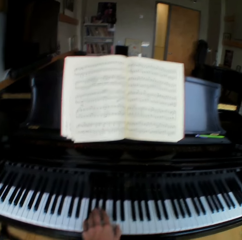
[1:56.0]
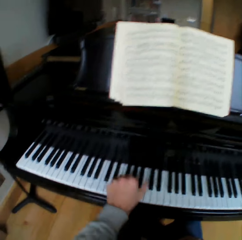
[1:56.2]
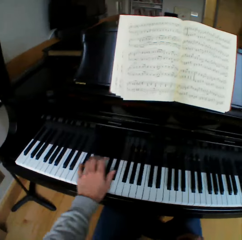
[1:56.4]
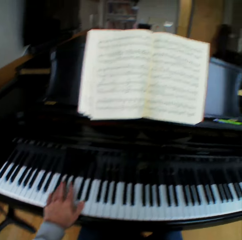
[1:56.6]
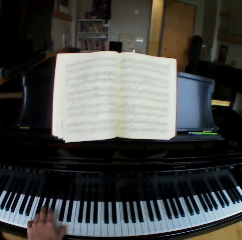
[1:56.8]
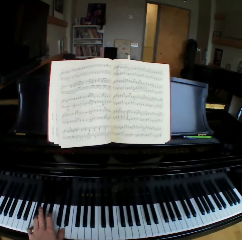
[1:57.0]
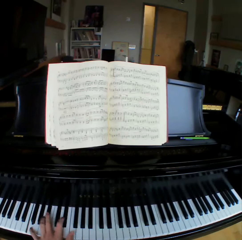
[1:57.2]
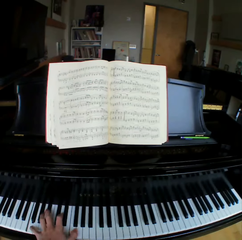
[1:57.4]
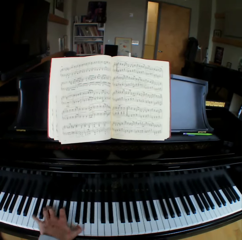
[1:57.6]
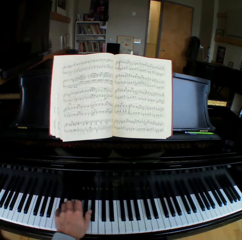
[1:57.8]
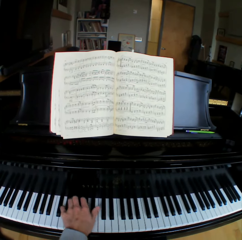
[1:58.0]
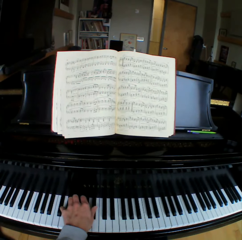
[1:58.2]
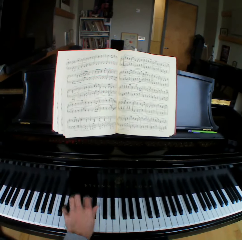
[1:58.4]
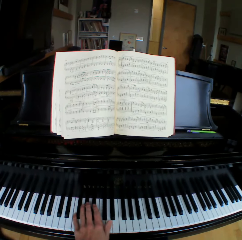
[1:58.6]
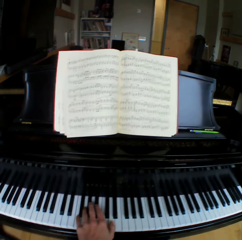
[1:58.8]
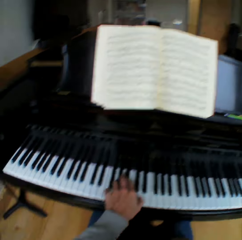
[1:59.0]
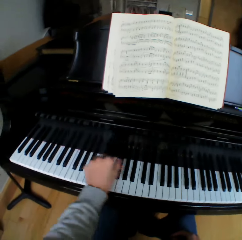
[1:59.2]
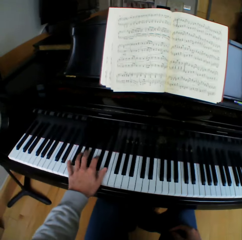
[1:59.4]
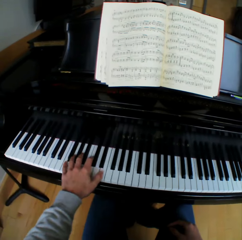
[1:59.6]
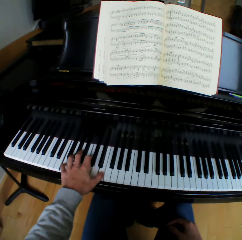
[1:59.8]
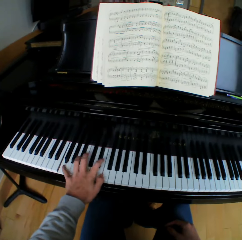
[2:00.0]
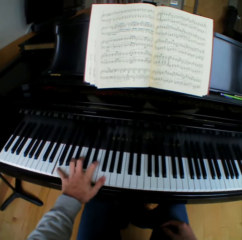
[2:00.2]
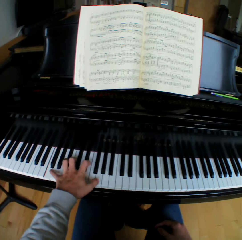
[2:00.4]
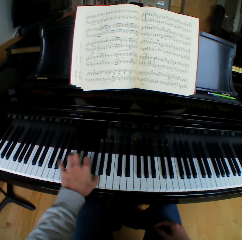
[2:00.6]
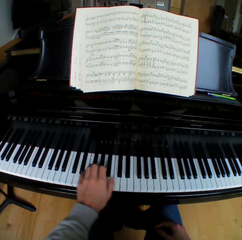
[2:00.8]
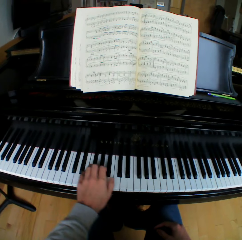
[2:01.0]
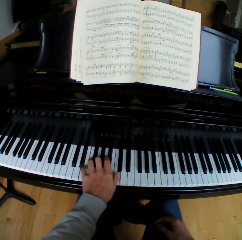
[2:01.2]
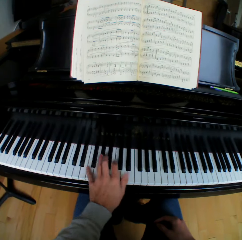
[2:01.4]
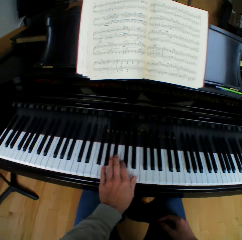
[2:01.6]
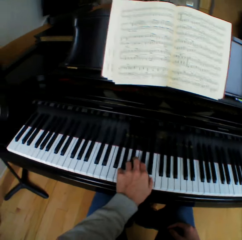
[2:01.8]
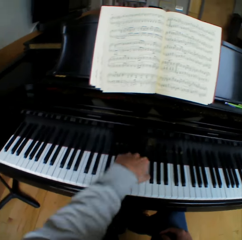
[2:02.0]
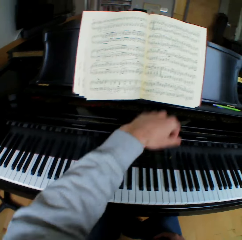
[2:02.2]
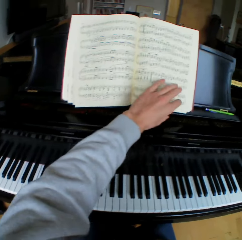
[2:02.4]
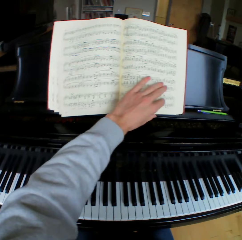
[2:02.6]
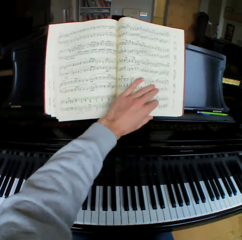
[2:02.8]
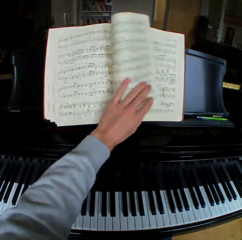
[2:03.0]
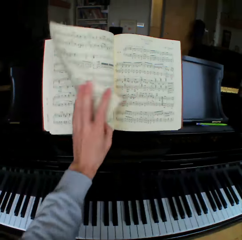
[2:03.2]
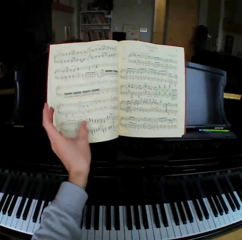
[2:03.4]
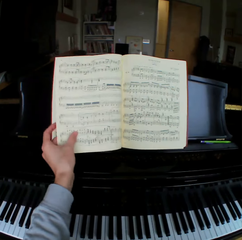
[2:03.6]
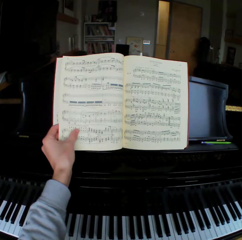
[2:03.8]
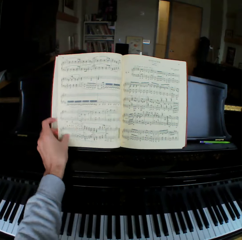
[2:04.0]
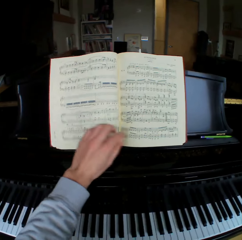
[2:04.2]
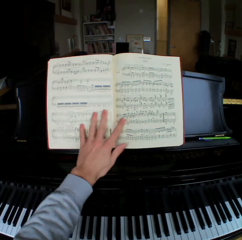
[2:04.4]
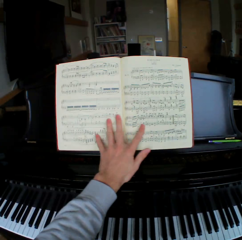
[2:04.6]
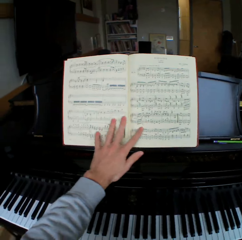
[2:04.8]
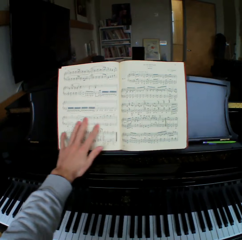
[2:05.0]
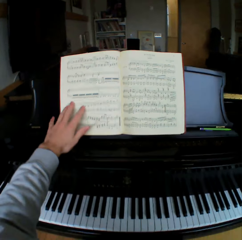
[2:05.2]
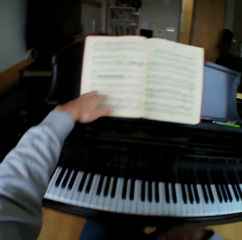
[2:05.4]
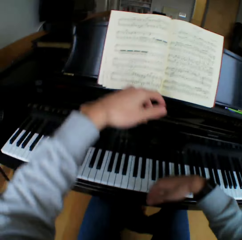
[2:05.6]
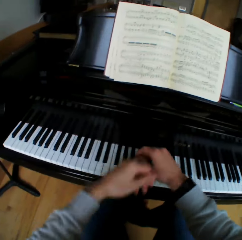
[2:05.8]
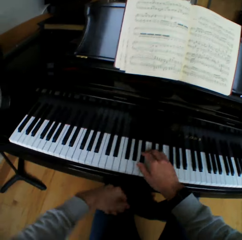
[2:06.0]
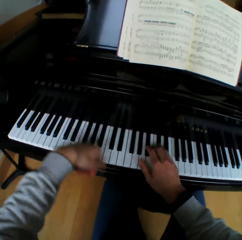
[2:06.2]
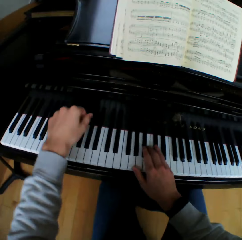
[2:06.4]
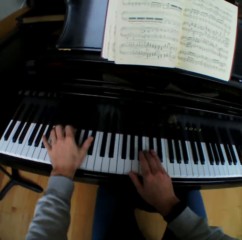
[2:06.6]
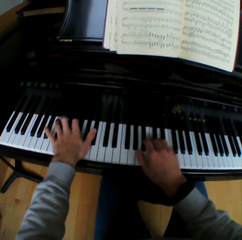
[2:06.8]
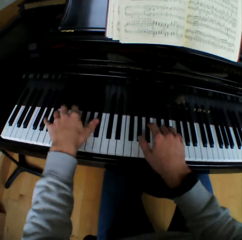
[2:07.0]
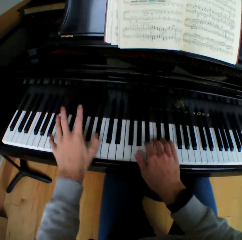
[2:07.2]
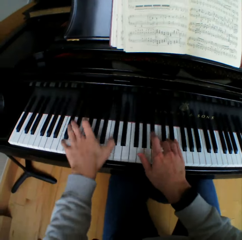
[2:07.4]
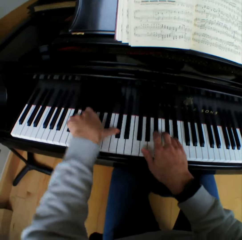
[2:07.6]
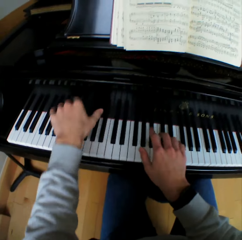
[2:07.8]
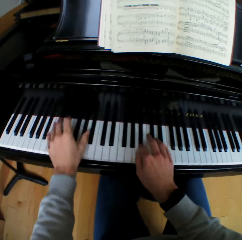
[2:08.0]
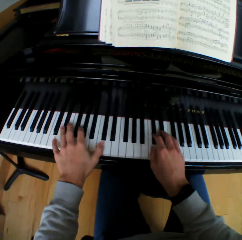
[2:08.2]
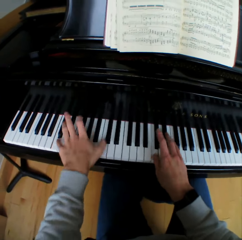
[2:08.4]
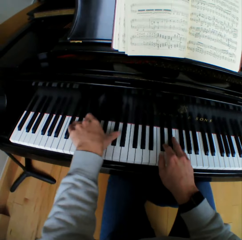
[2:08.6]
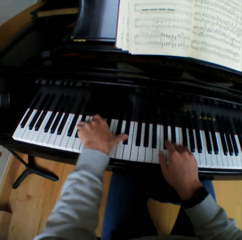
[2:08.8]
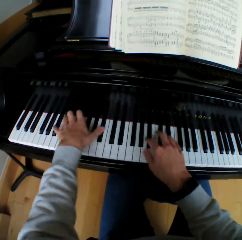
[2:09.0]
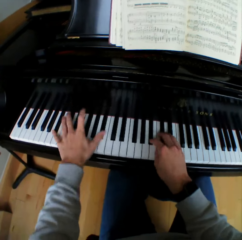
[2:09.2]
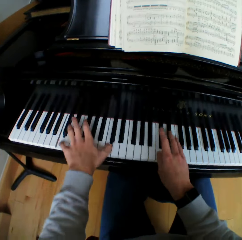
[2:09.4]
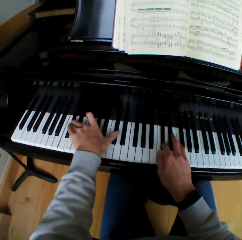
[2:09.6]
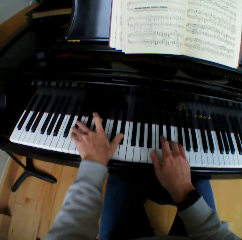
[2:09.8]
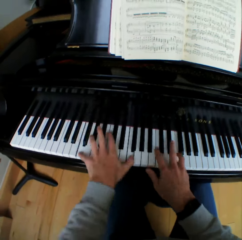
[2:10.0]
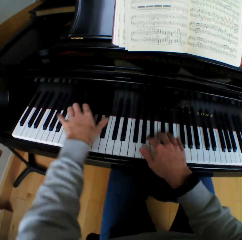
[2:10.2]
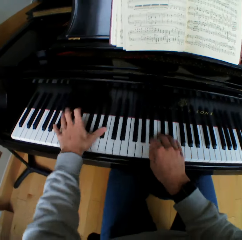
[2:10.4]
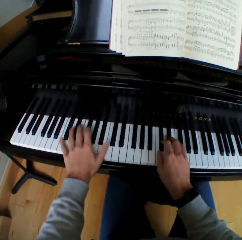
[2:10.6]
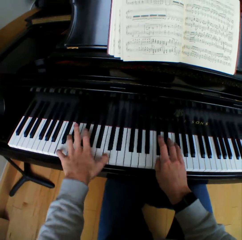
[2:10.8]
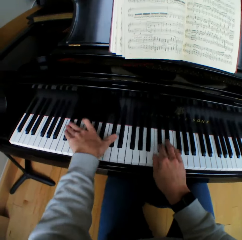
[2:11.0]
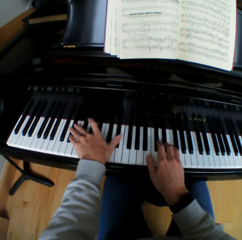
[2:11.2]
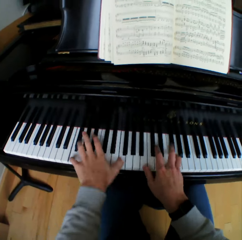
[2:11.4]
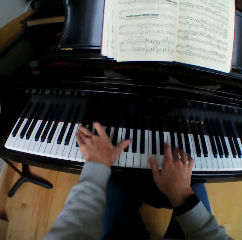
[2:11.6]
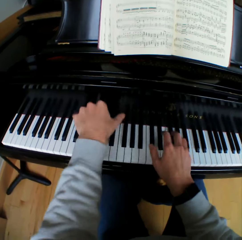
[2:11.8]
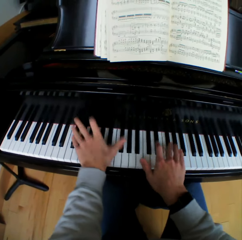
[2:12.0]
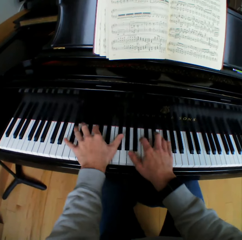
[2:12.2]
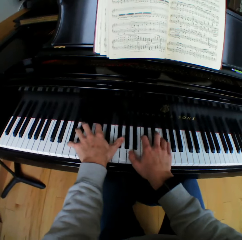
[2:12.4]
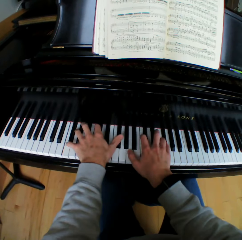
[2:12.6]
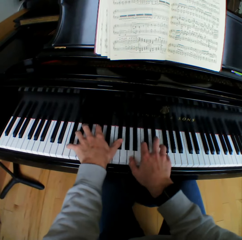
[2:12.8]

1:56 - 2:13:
The camera wearer flips another page of the music manuscript with his left hand. He rubs his hands on the pages of the book. He places his right hand on the keyboard of the piano. He holds the piano with both his hands. He plays the piano with both his hands.

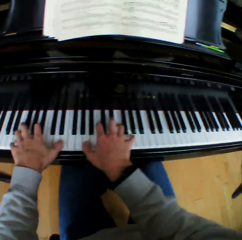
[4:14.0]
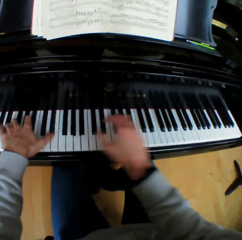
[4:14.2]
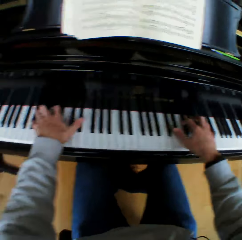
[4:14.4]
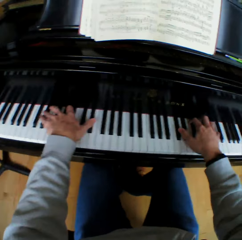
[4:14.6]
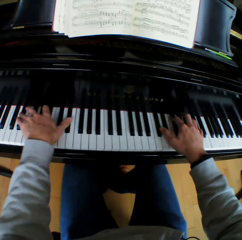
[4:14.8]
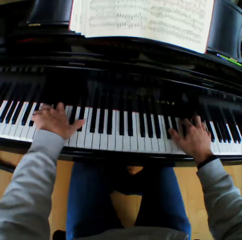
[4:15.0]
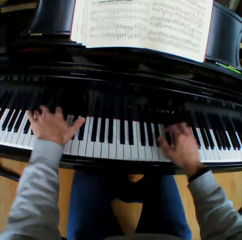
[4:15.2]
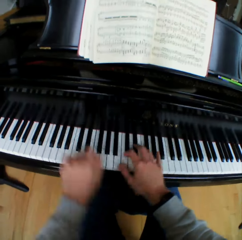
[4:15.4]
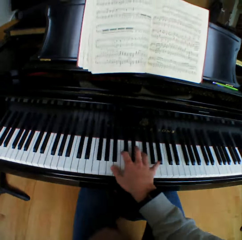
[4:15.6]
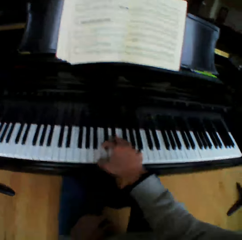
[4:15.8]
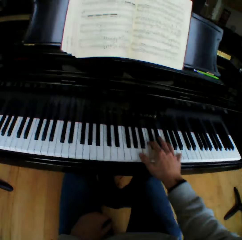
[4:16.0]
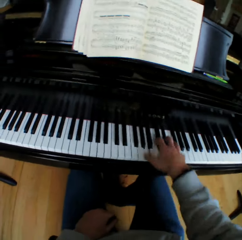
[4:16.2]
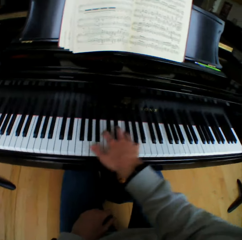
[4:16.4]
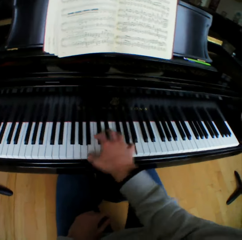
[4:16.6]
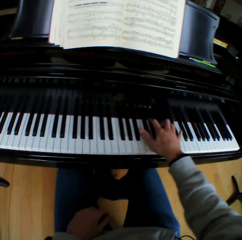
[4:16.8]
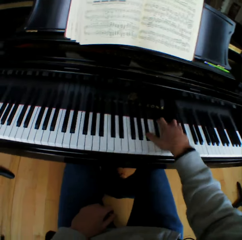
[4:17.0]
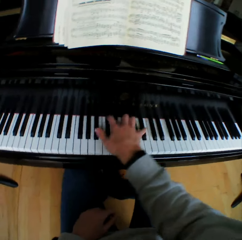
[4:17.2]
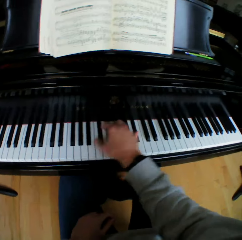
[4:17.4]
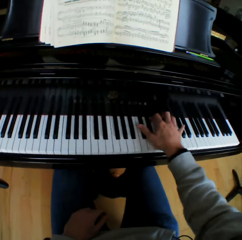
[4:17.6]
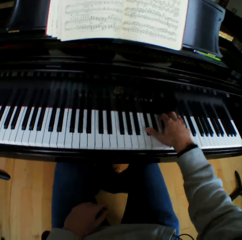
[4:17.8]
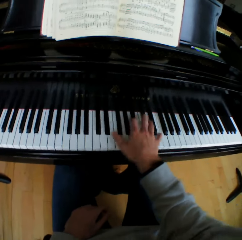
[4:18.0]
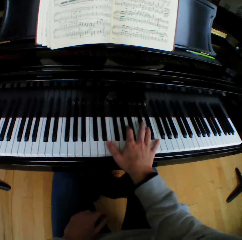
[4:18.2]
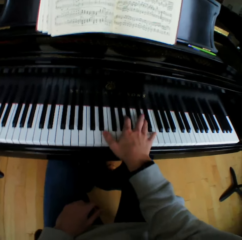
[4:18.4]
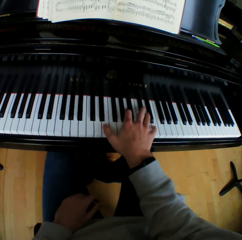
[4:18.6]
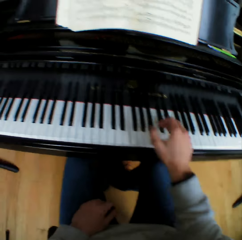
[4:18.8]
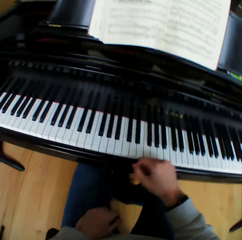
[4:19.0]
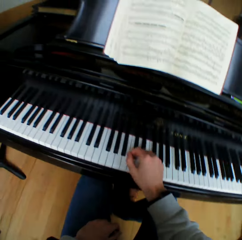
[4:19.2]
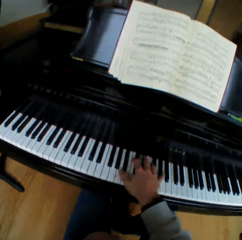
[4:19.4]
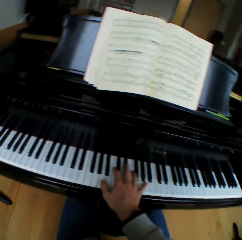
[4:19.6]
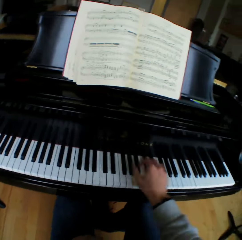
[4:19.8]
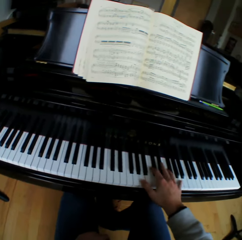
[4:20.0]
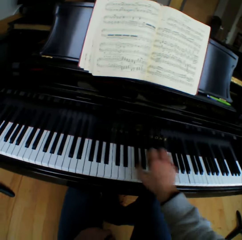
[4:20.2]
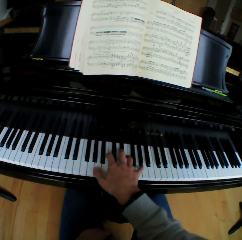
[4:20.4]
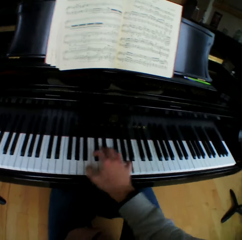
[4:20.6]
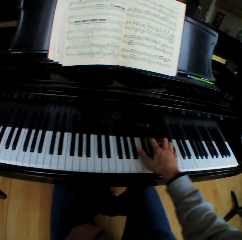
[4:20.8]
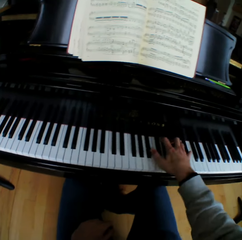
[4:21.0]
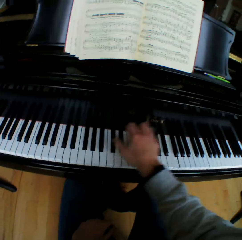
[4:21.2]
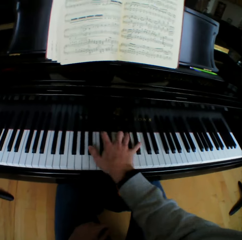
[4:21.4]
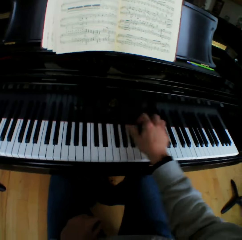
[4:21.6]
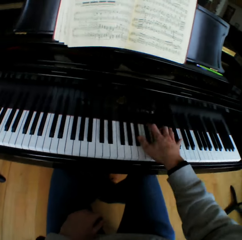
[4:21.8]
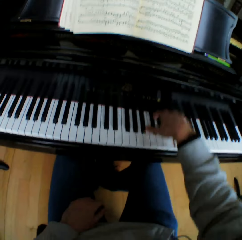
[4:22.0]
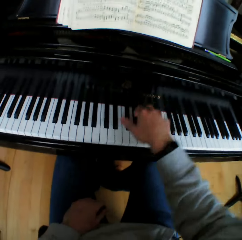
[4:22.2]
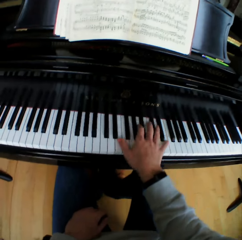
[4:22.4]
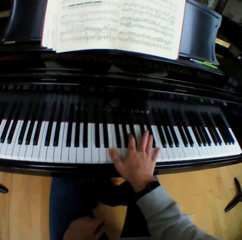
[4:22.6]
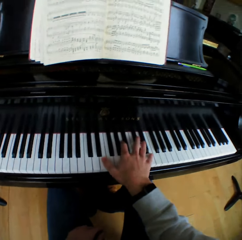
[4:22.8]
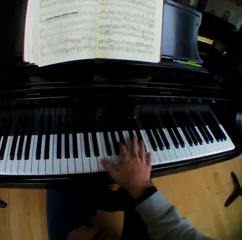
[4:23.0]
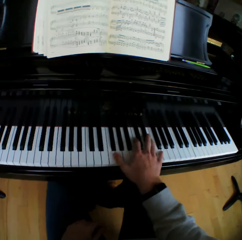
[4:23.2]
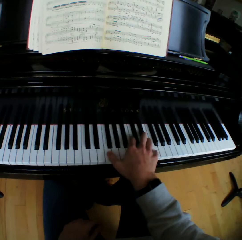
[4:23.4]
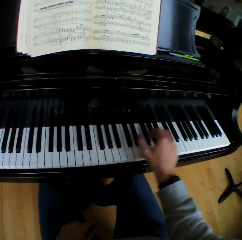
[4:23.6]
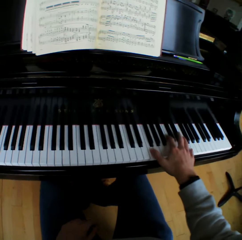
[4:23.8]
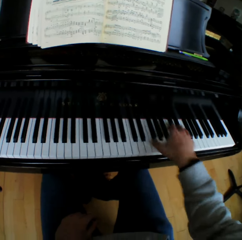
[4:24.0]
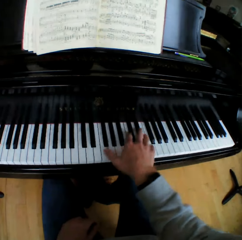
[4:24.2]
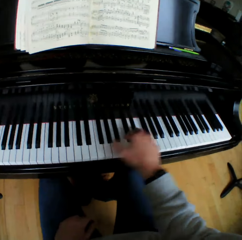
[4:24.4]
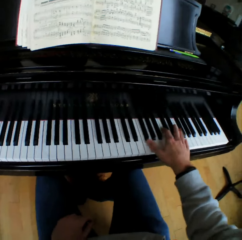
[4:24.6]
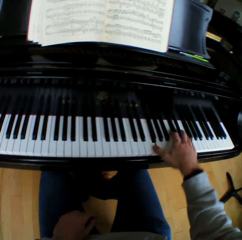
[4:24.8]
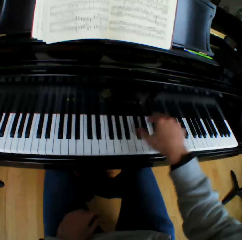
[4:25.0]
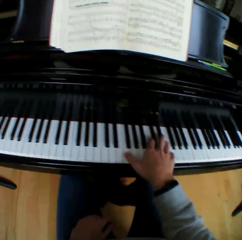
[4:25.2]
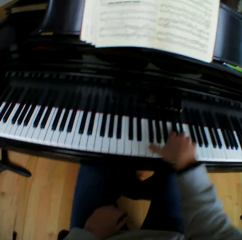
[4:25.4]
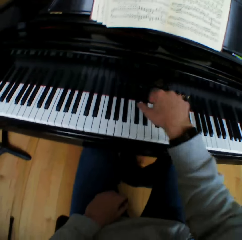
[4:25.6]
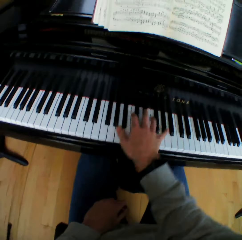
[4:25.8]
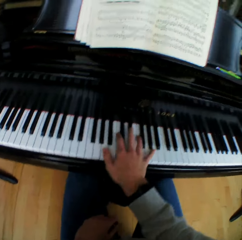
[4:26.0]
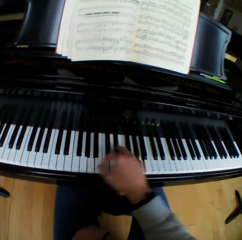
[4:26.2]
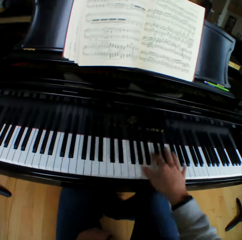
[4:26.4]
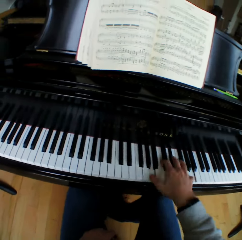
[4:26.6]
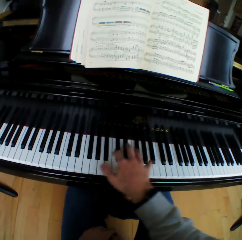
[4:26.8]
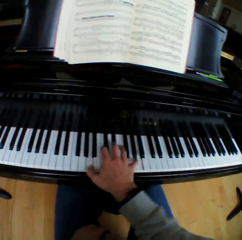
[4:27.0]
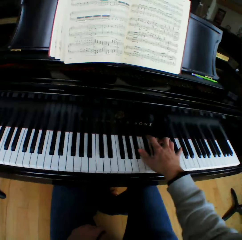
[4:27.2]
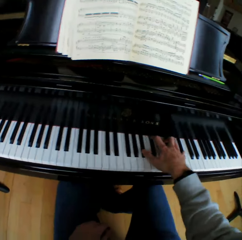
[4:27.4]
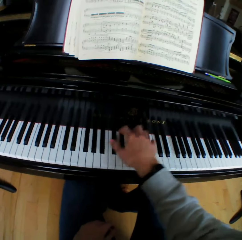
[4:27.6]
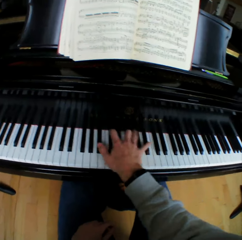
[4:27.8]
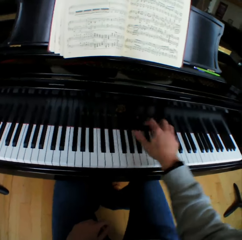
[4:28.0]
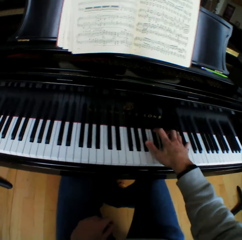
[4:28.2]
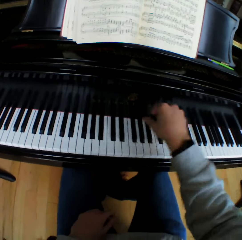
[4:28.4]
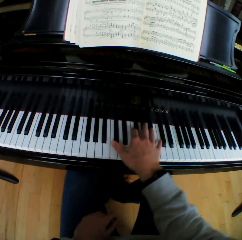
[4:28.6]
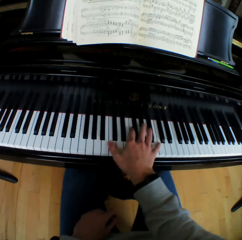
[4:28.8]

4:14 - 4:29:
The camera wearer lets go of the piano. He places his left hand on his left thigh. He plays the piano with his right hand.
